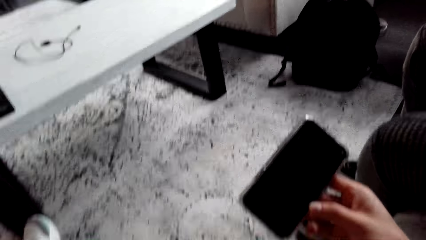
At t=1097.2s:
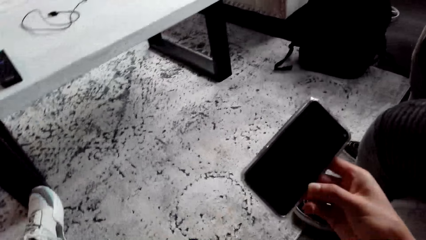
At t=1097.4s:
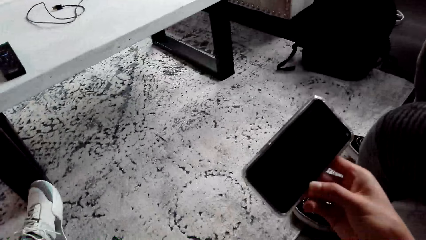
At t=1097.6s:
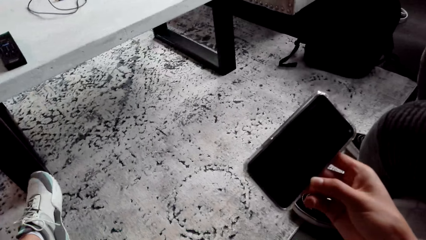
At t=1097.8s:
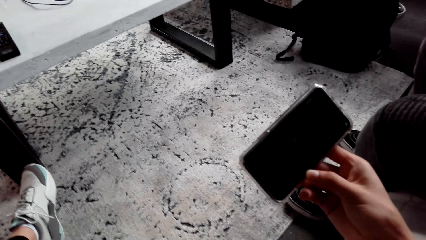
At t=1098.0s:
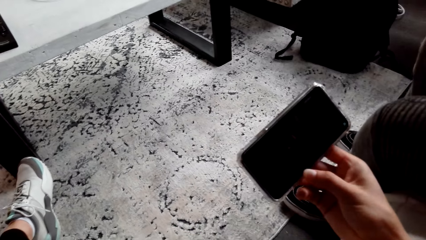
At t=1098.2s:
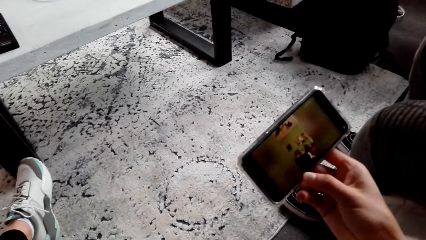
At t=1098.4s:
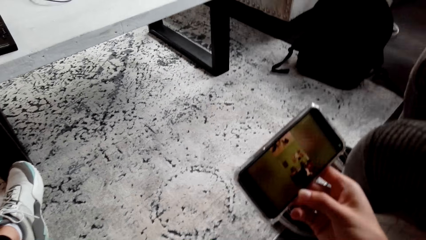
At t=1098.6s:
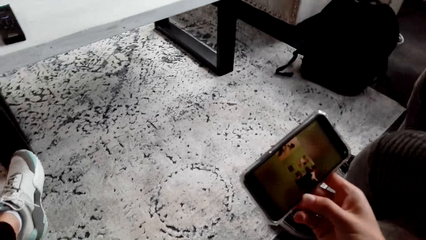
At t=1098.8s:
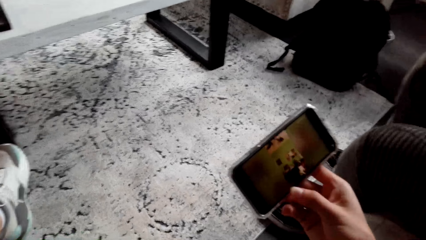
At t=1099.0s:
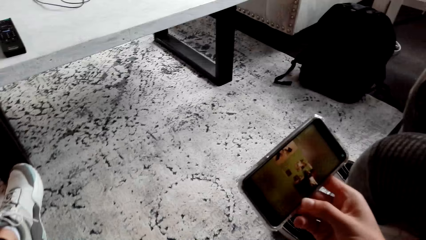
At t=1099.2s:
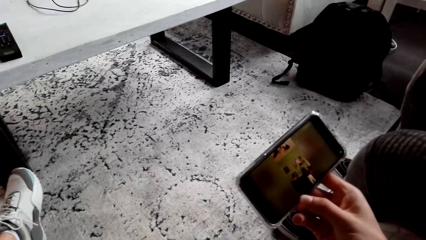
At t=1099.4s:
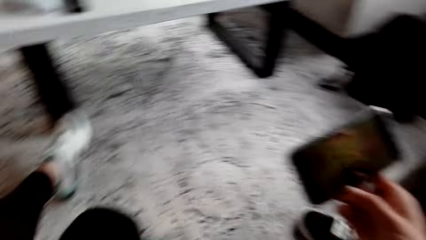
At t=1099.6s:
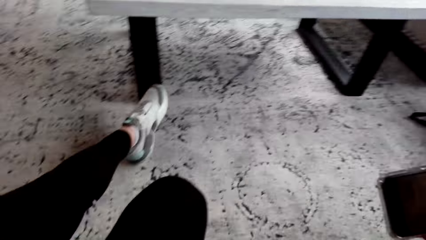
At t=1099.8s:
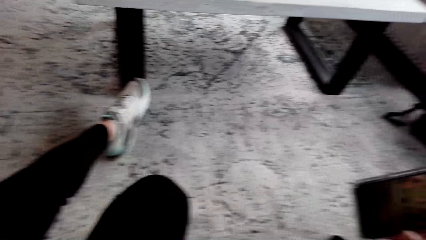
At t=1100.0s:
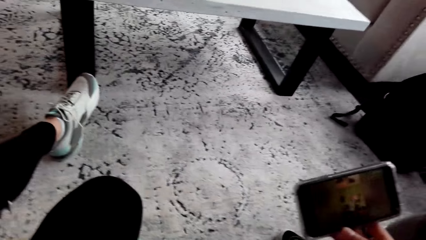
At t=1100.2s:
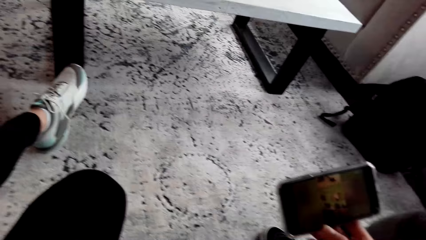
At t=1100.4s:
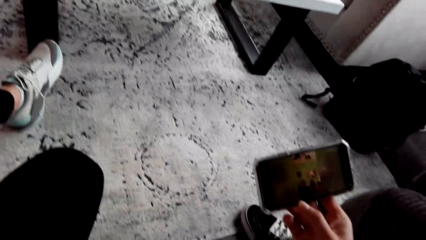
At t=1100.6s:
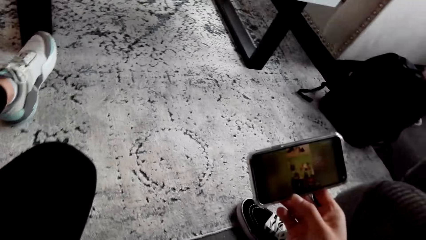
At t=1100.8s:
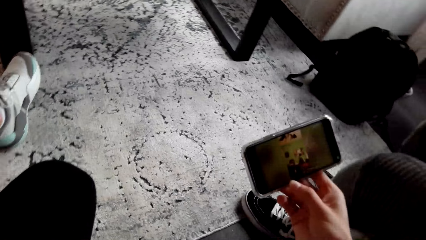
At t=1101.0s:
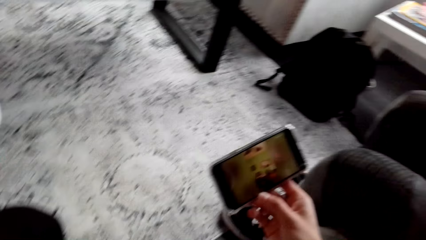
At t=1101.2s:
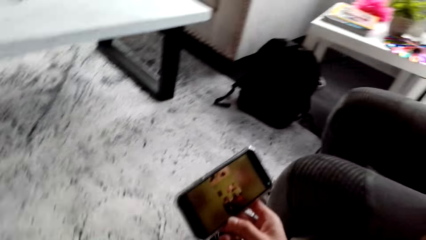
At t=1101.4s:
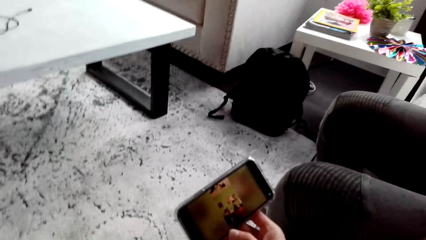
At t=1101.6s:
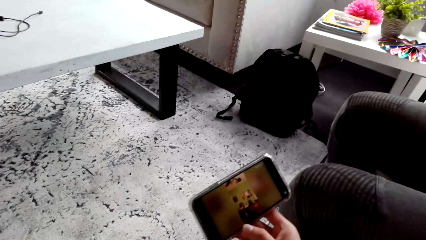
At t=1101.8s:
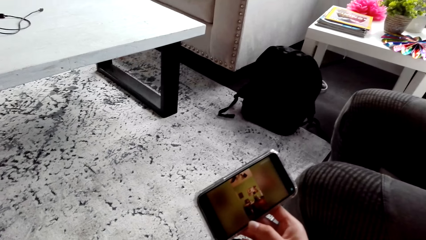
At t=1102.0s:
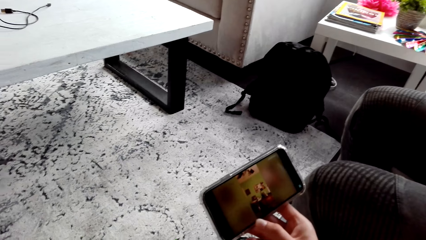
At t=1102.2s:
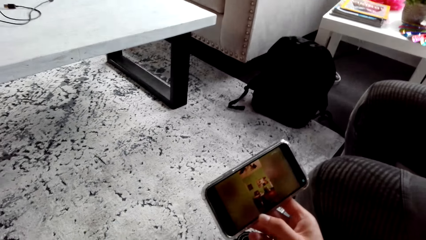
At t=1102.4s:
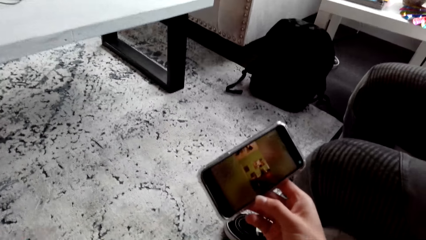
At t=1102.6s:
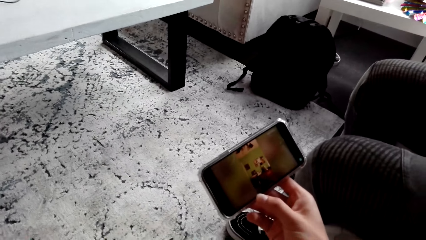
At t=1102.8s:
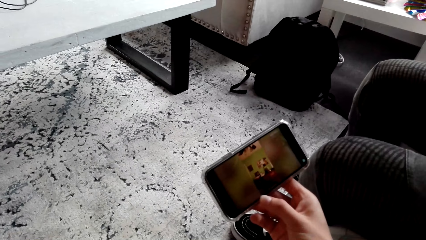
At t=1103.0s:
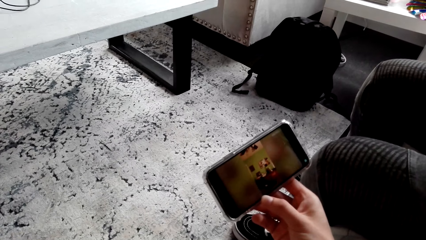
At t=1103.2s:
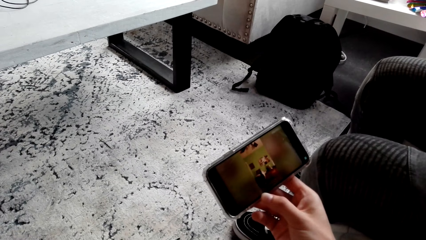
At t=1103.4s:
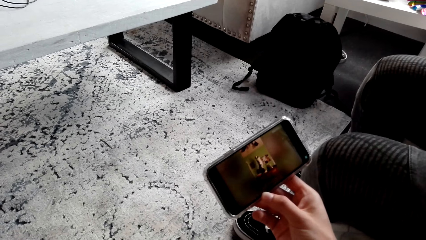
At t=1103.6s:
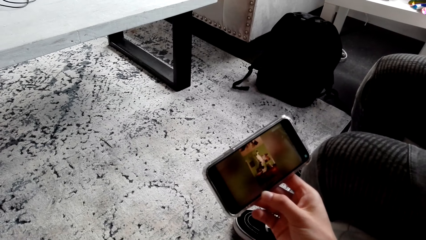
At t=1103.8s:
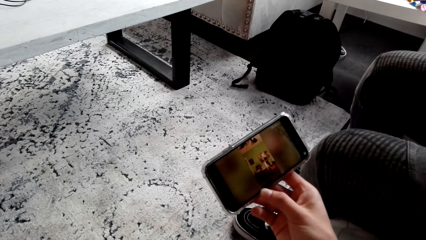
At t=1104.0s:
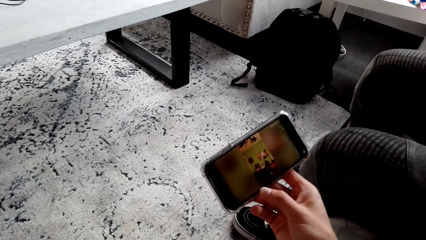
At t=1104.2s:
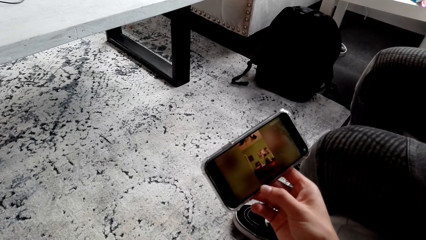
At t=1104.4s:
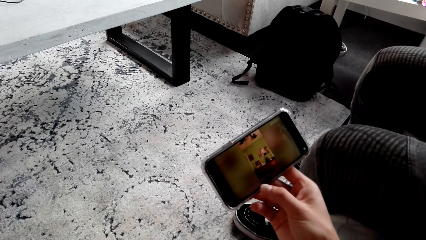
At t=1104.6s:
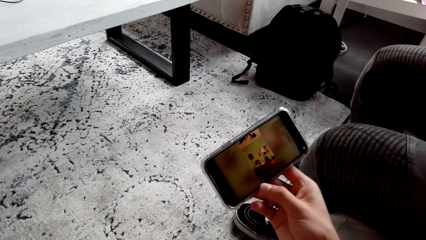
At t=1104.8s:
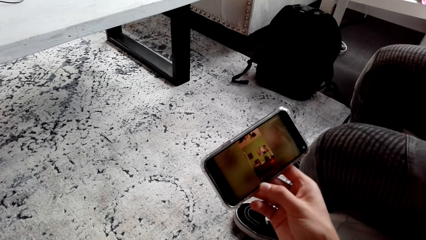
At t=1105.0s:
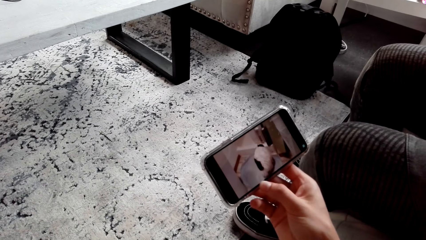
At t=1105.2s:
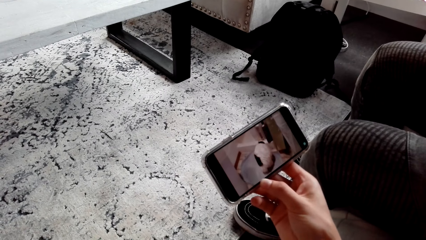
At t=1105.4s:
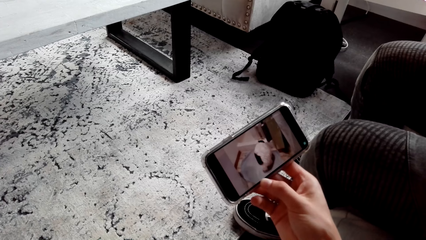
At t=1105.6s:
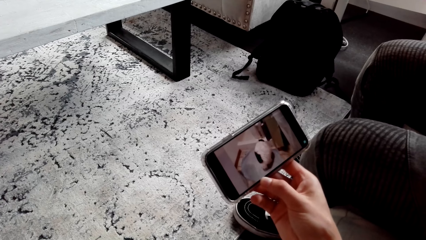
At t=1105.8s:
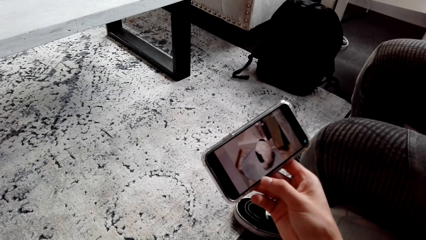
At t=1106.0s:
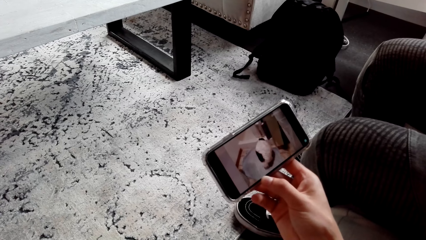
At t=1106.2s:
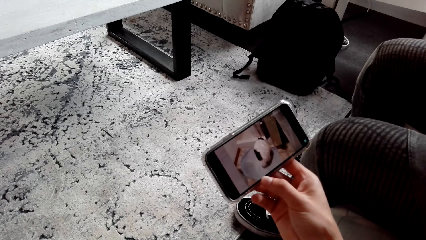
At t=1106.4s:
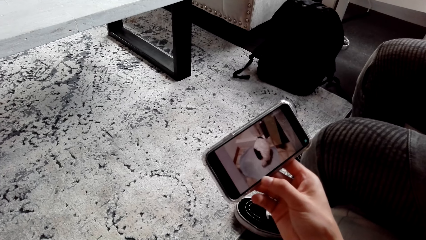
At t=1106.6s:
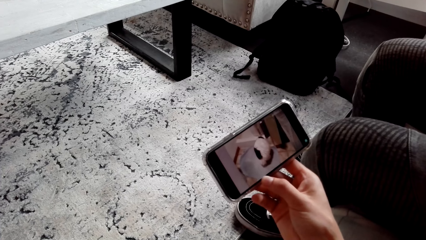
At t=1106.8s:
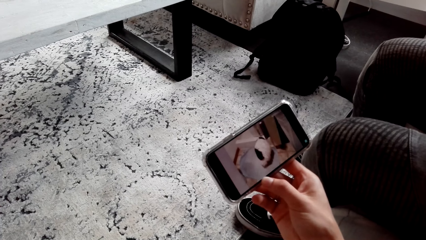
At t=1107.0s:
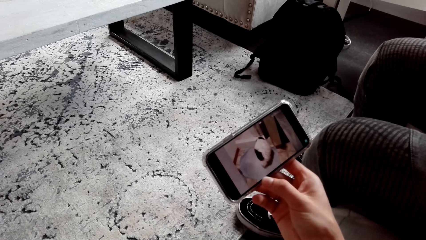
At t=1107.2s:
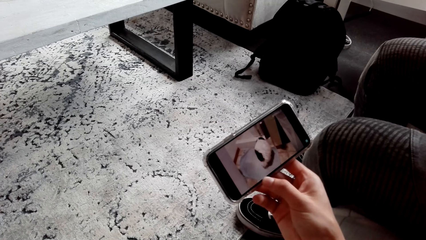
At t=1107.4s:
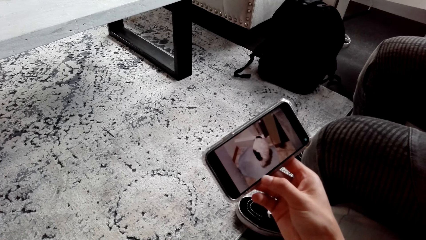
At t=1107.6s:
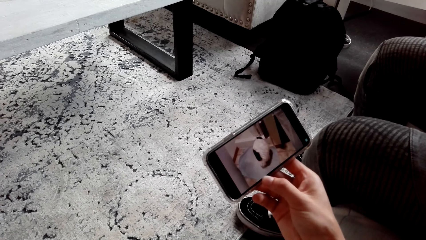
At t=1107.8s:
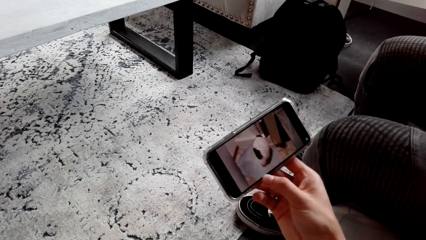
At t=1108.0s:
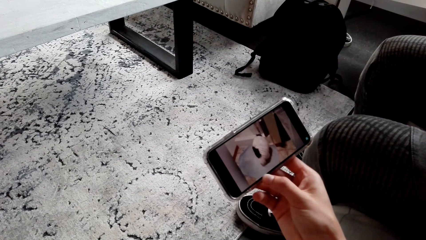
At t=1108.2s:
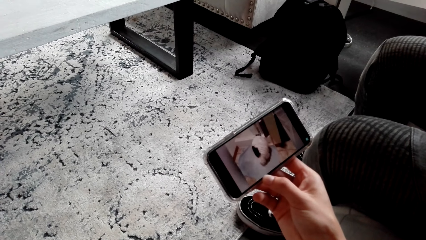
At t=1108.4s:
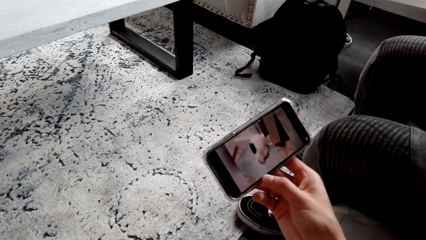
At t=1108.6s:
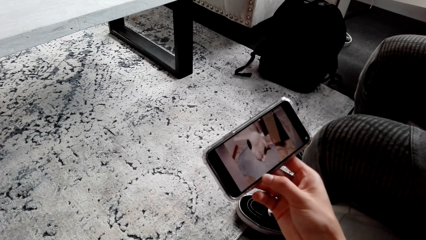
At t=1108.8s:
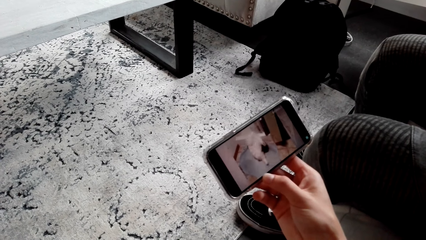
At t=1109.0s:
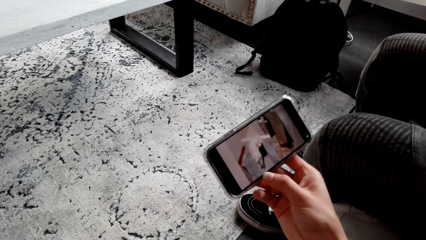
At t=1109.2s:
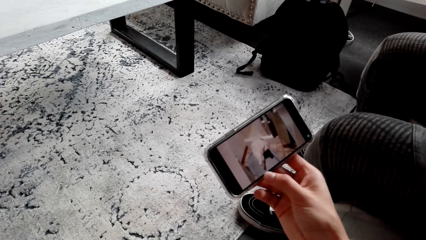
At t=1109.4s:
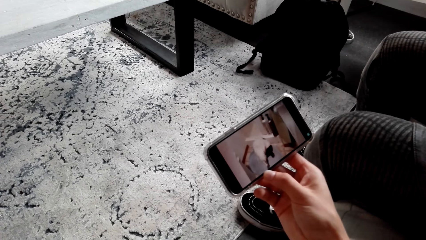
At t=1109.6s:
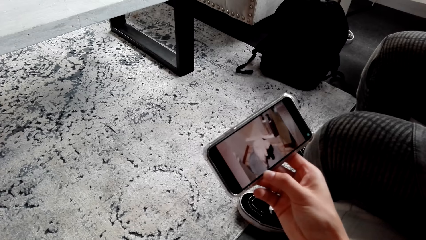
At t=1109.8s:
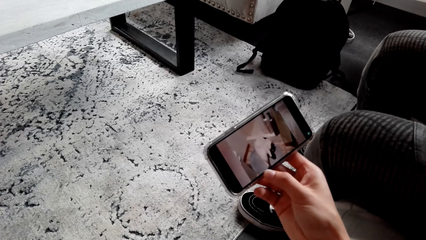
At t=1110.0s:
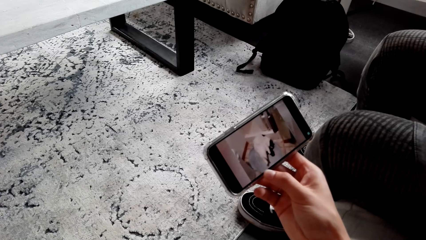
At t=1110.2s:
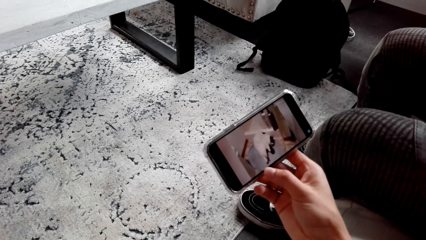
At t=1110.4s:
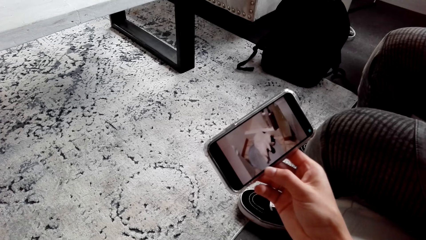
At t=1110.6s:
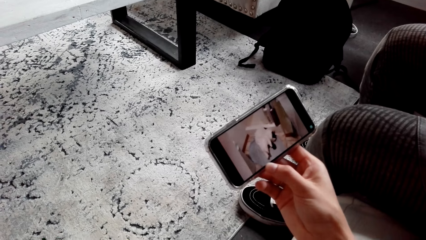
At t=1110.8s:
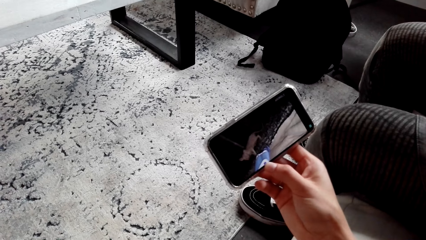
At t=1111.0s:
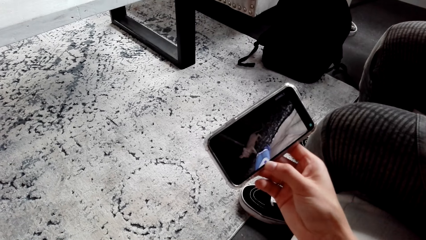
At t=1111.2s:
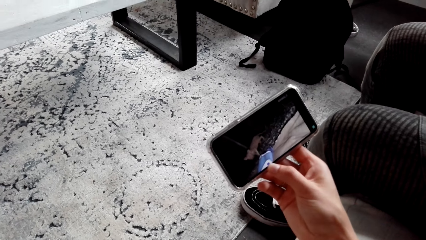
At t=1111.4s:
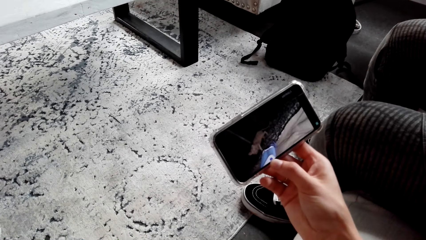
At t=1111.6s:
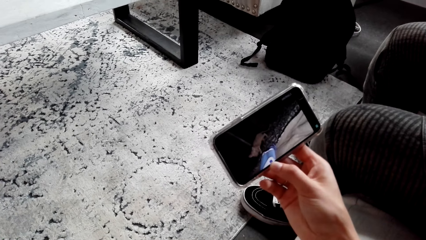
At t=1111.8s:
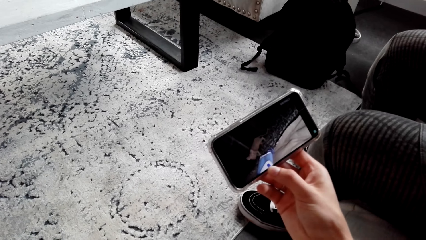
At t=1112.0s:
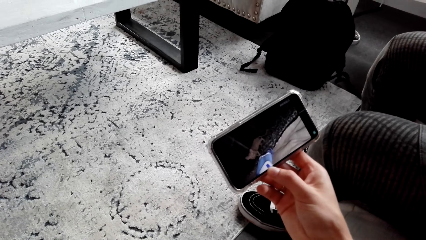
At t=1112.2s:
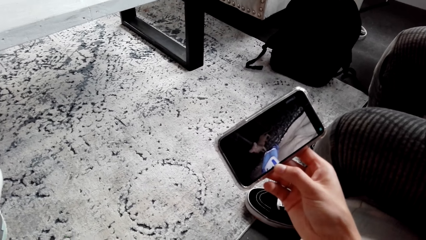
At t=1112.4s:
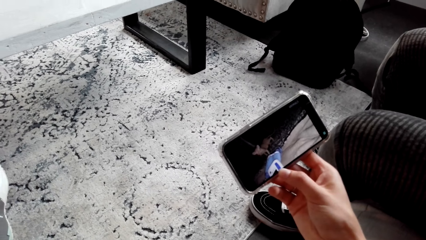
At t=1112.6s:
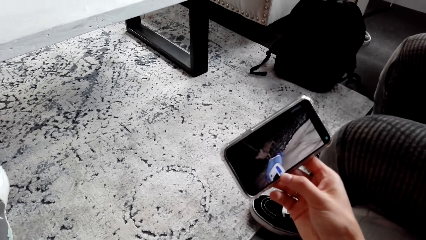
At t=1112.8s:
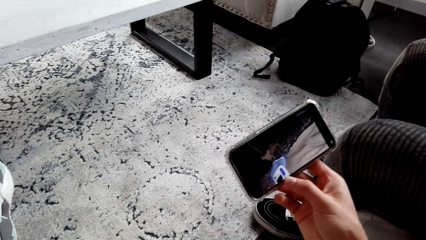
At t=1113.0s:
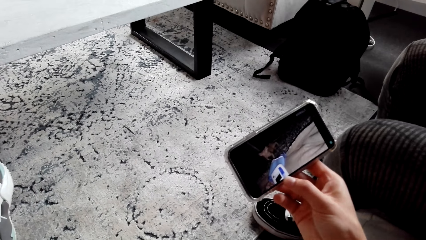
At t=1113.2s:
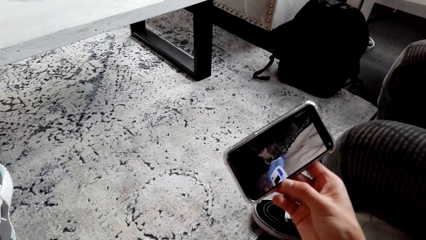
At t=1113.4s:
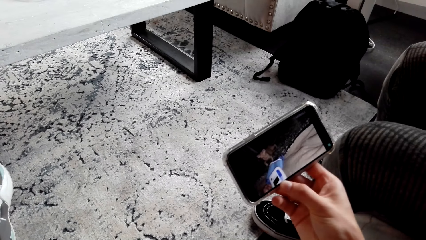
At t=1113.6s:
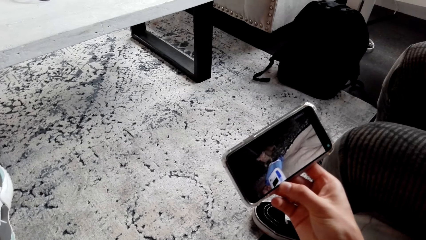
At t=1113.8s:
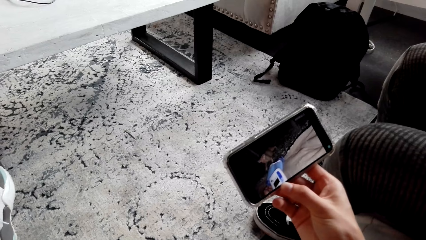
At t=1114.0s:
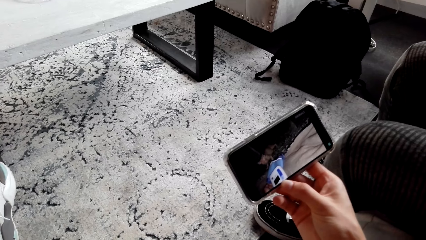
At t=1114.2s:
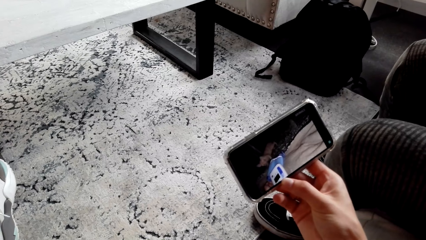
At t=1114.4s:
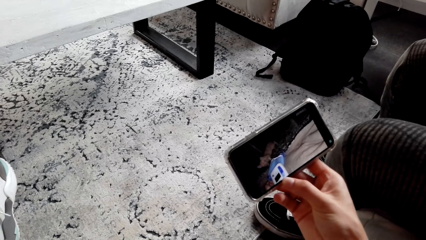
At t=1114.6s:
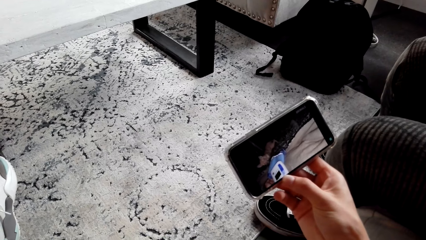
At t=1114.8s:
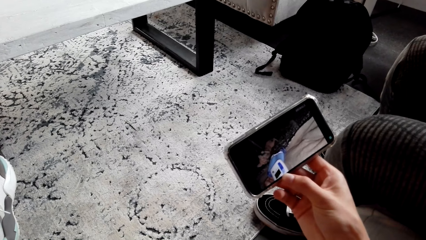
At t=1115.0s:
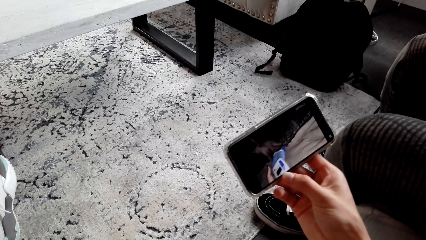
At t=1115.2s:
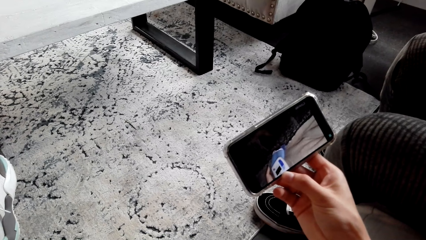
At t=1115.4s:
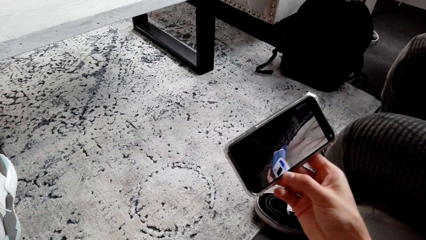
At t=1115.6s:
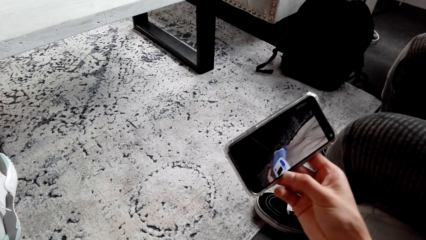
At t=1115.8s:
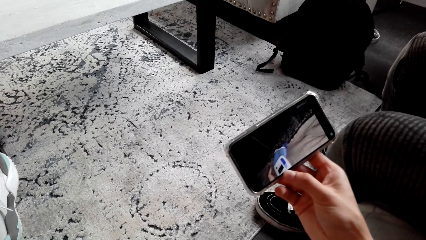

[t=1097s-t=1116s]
The camera wearer watches a video on the phone. They stare at the phone. They watch the video on the phone. They turn around. They watch the video on the phone. They watch the video on the phone repeatedly.
